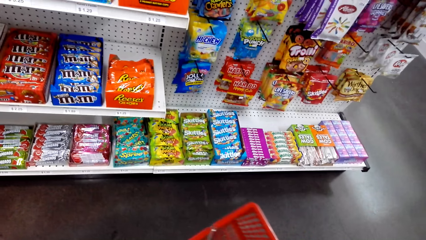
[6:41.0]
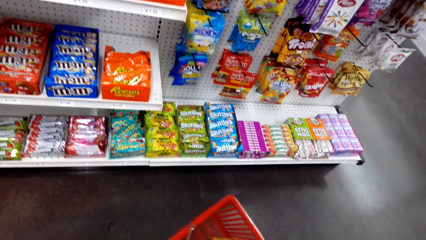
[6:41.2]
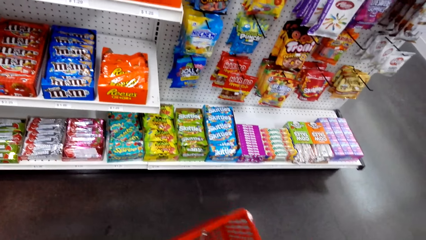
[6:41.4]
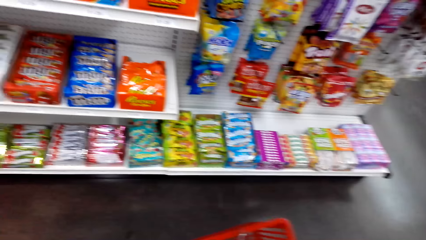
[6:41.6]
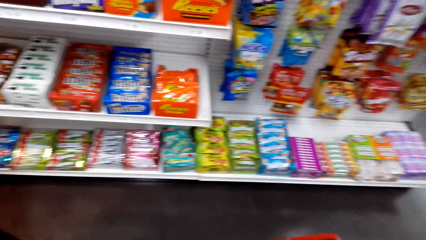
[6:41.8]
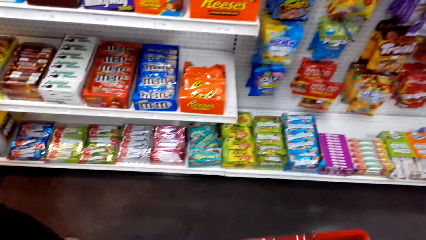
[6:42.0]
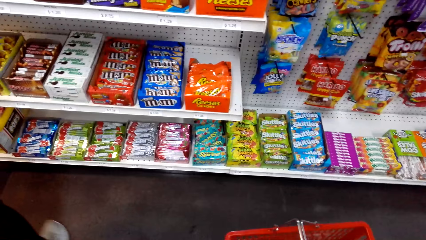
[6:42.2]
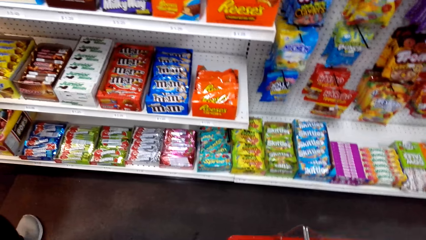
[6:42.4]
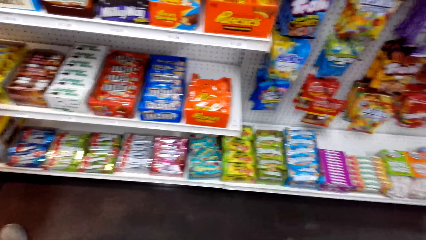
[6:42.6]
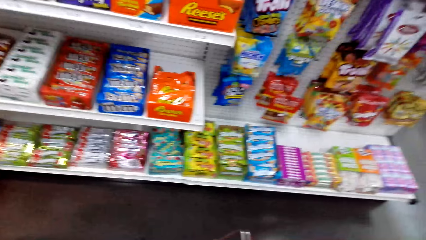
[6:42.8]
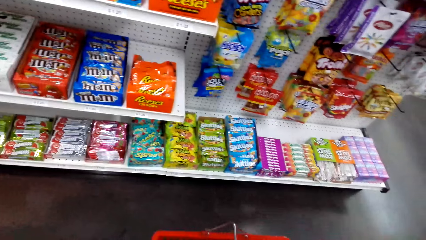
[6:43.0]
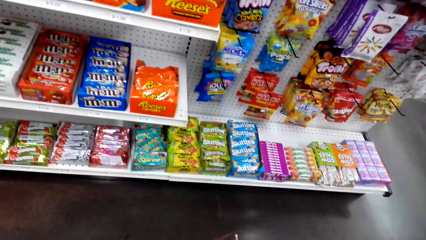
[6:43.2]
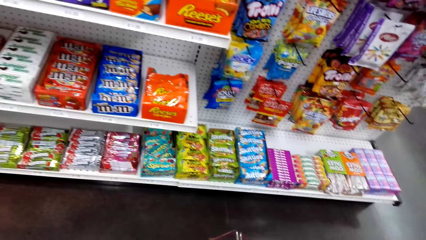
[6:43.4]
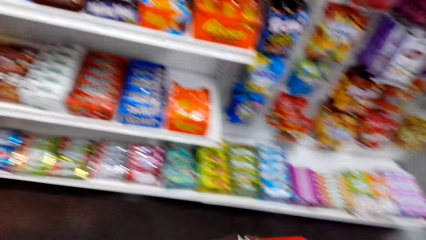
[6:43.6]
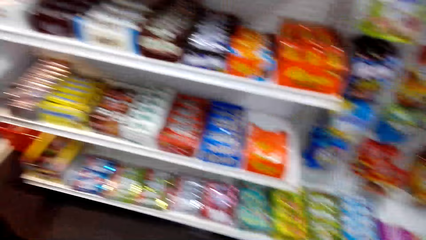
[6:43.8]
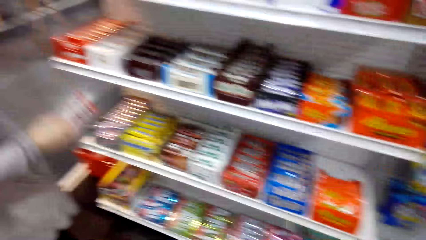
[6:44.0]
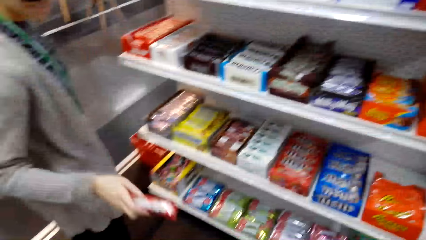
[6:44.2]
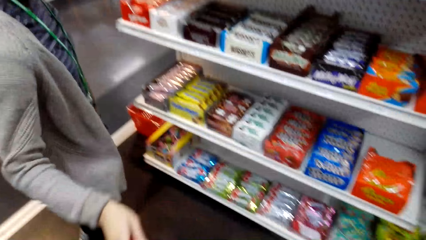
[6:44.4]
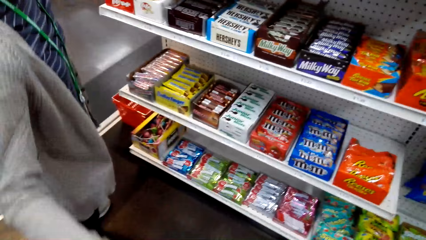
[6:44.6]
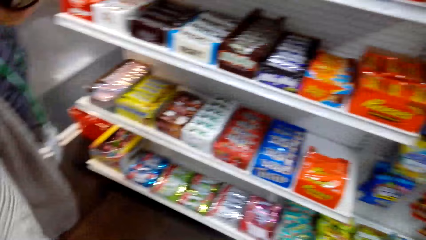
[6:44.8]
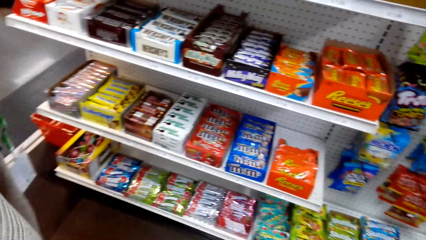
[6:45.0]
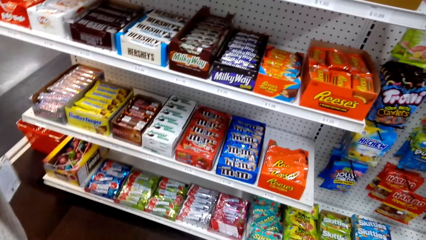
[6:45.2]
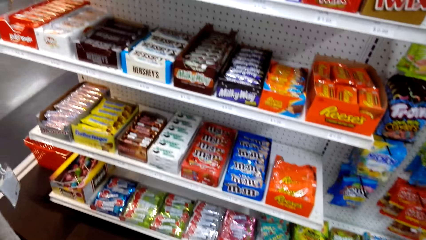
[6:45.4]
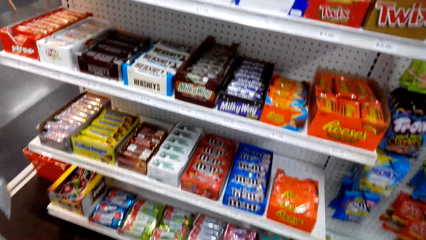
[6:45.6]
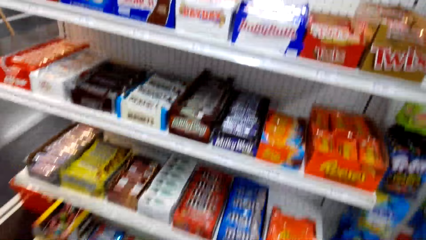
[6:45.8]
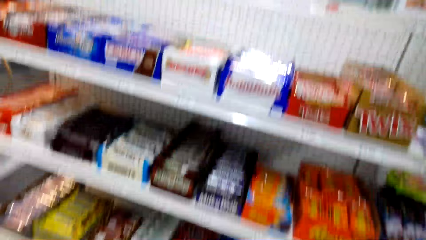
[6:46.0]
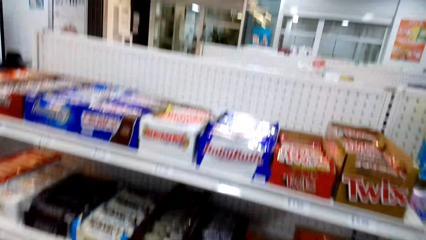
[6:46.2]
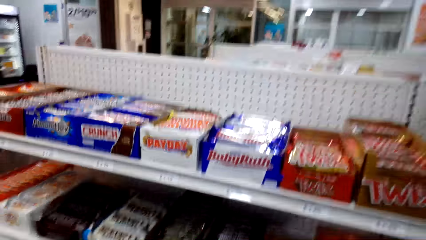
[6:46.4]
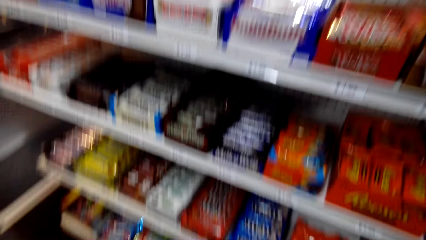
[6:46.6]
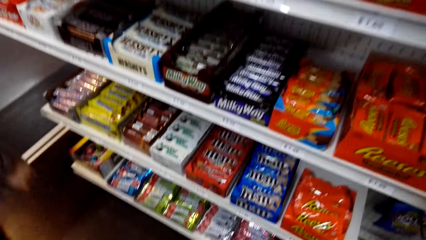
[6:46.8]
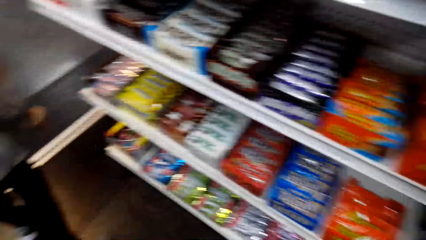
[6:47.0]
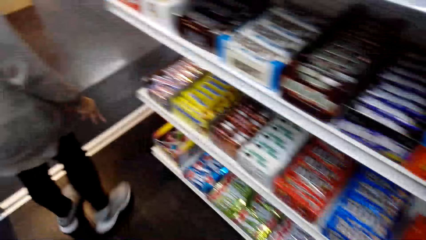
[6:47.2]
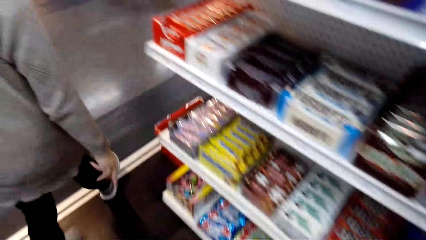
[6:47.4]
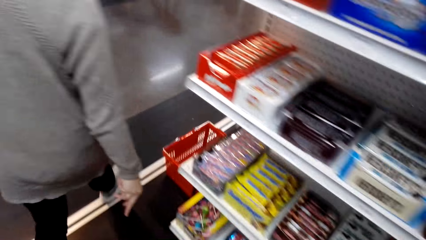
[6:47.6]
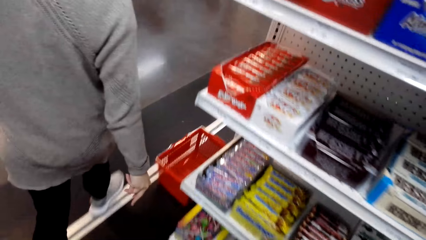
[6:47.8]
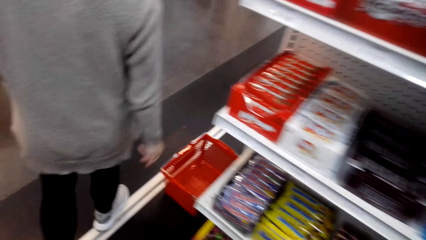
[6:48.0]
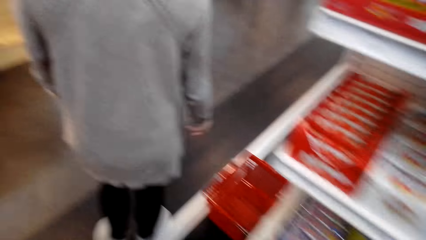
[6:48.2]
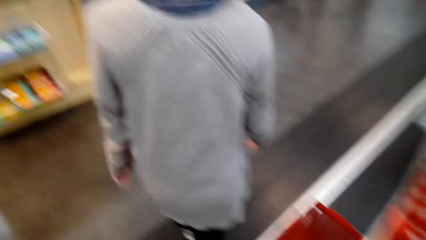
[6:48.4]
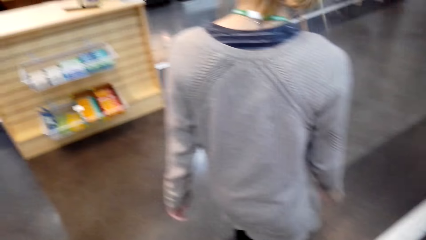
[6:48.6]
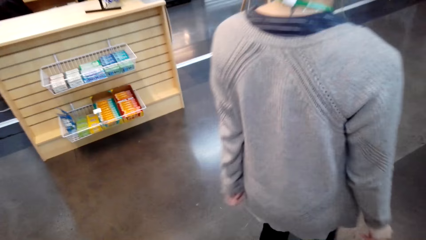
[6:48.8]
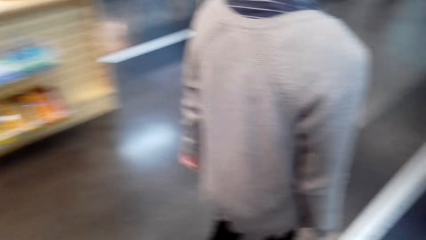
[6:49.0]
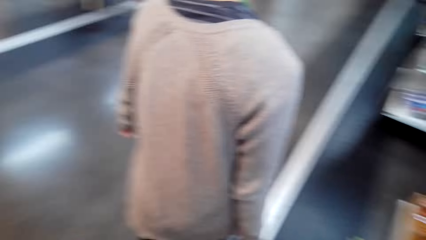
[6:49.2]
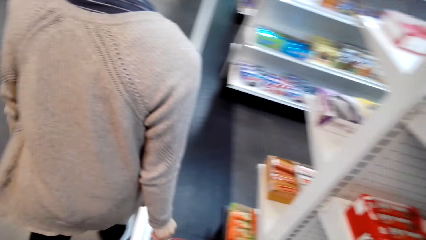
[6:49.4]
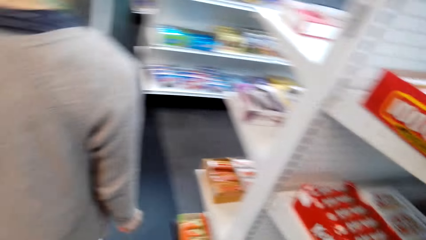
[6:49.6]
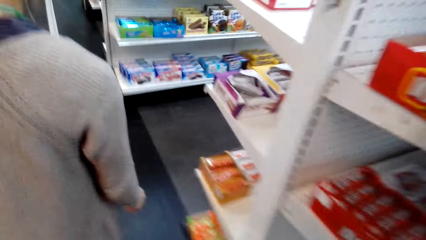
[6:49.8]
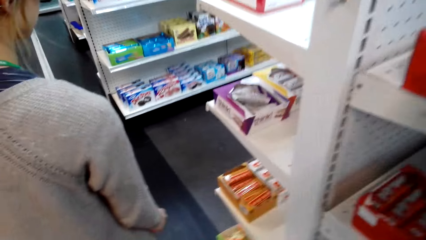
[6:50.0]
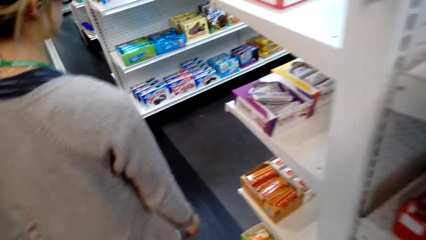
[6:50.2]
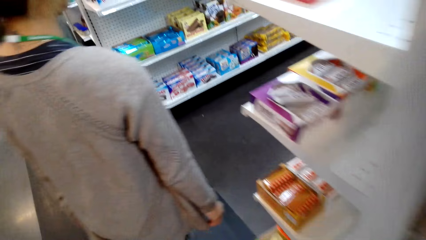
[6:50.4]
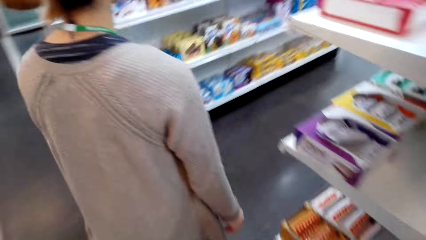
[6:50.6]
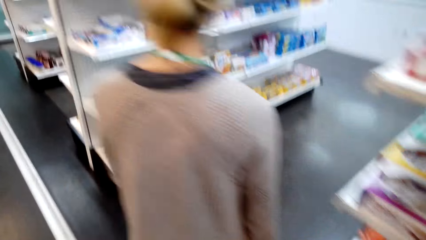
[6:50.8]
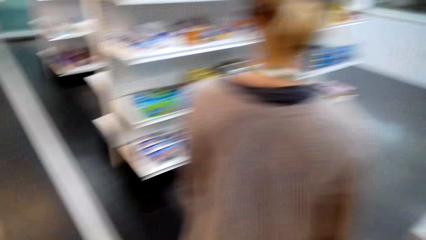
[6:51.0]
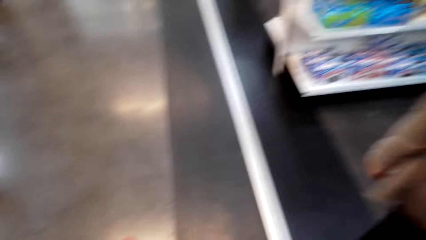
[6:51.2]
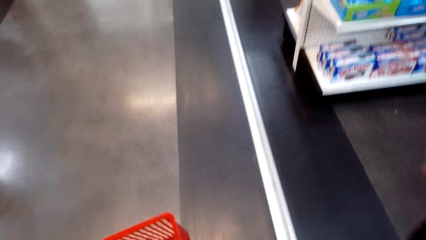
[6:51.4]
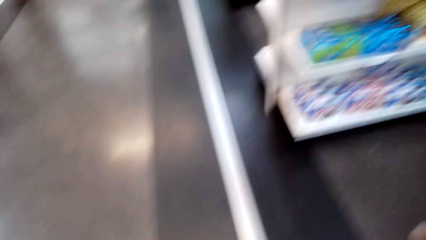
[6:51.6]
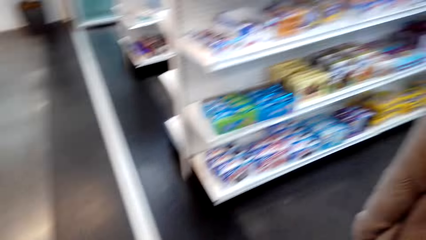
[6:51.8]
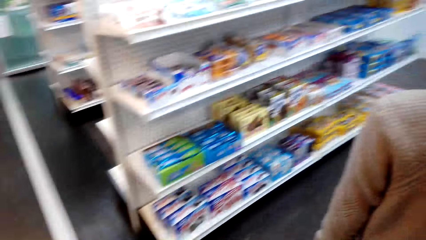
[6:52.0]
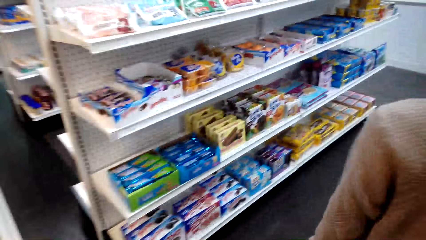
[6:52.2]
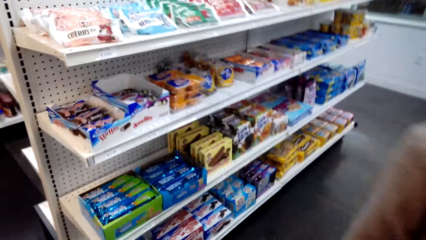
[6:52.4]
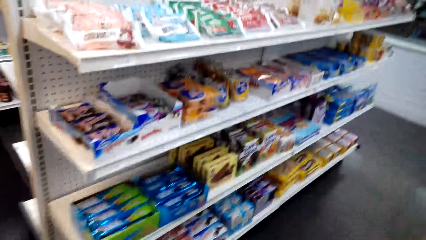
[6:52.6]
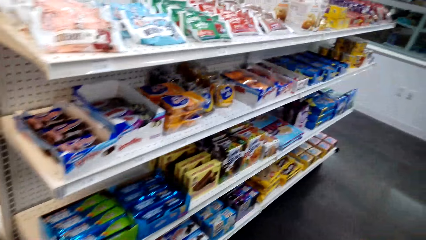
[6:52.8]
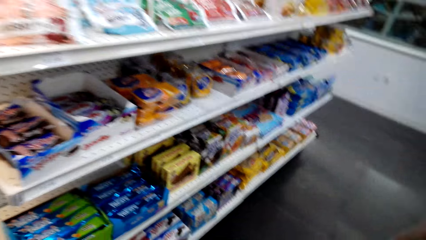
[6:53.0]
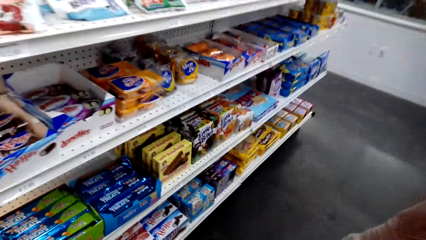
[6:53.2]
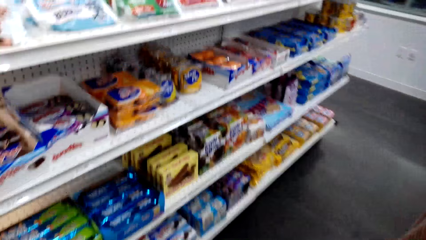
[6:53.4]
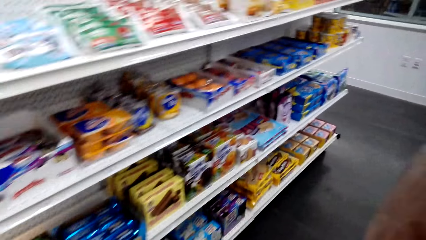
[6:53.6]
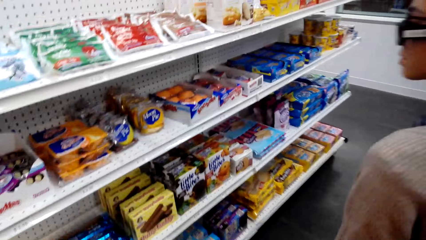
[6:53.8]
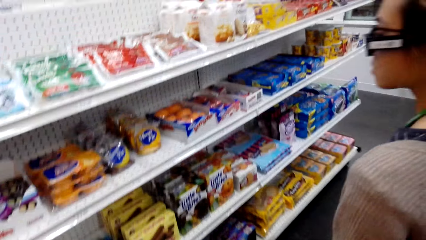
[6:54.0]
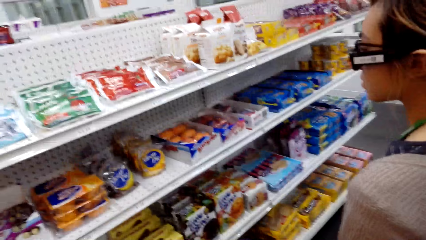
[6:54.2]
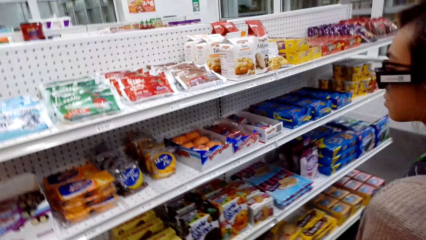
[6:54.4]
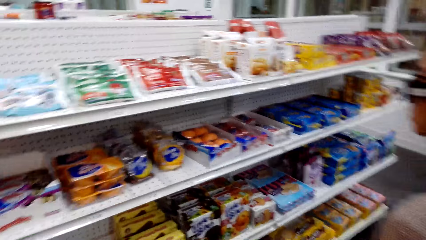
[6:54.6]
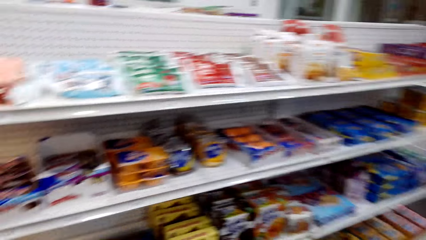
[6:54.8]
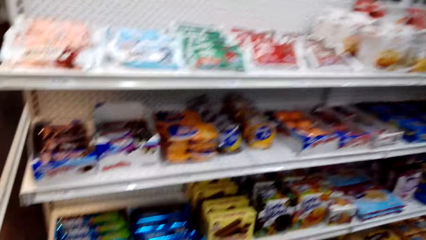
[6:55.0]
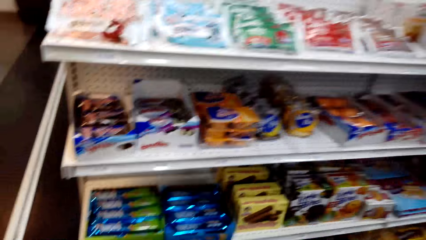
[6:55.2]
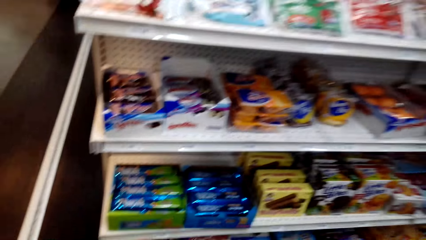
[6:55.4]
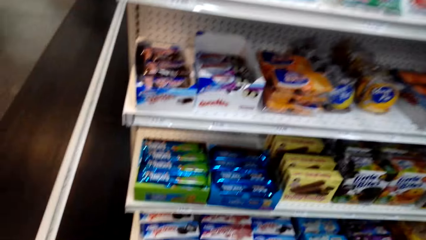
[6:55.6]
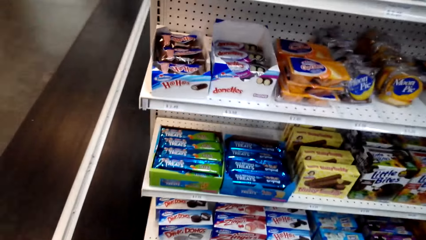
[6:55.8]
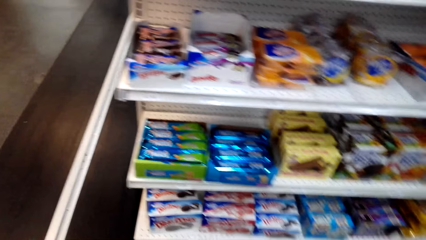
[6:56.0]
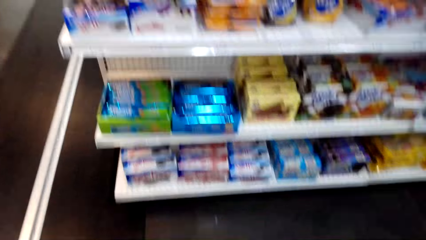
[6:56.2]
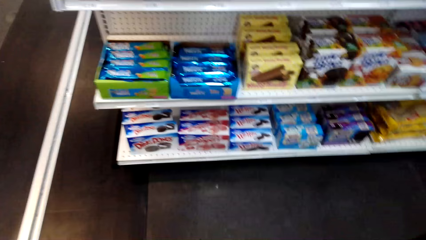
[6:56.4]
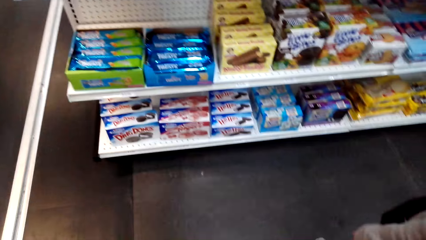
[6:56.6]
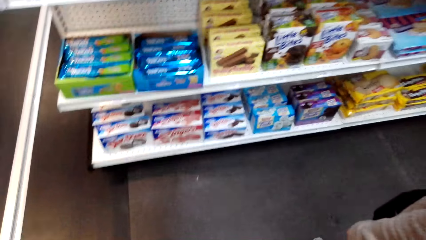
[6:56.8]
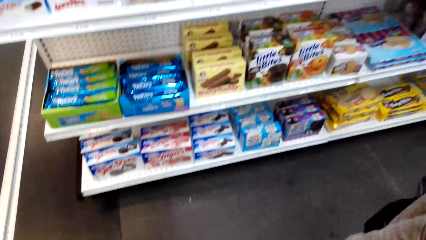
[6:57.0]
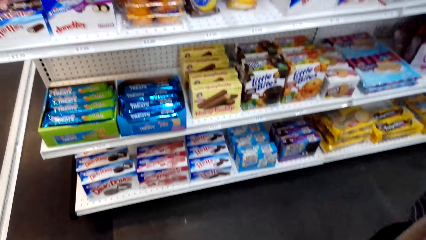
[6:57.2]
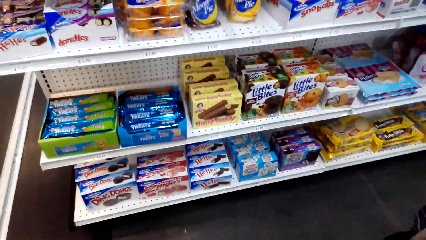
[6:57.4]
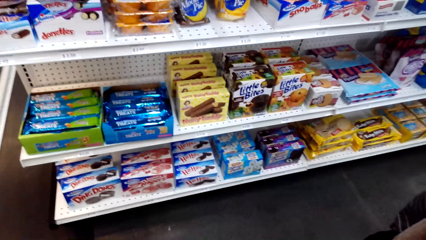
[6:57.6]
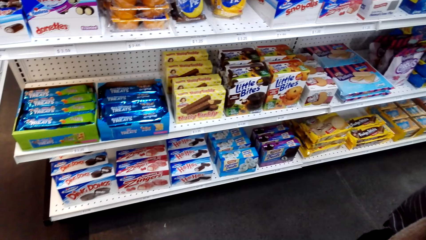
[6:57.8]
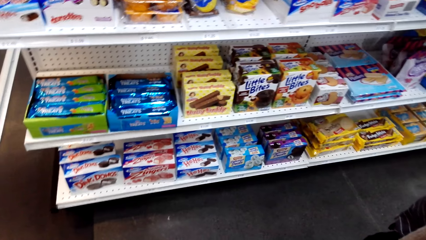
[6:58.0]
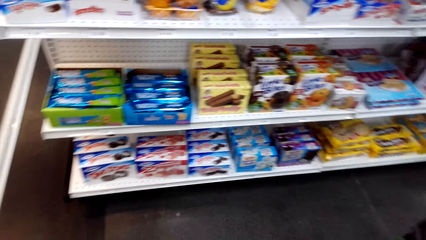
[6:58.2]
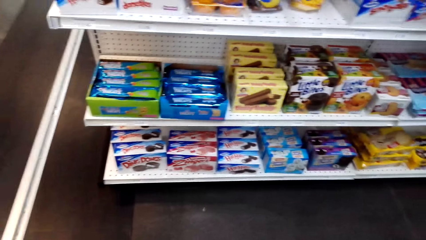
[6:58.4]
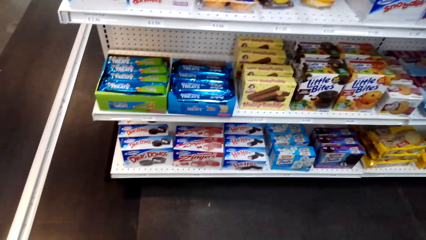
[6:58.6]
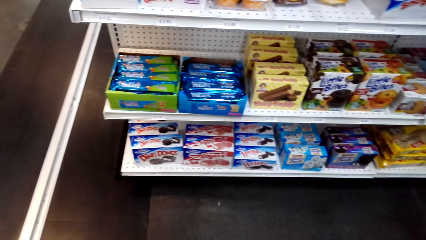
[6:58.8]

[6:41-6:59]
The camera wearer walks around. A woman holds something. The woman puts an object in the basket. The camera wearer looks around the shelves. The woman walks around the store. The camera wearer walks around the store. They walk around. They stand beside the shelves and look around the shelves.
